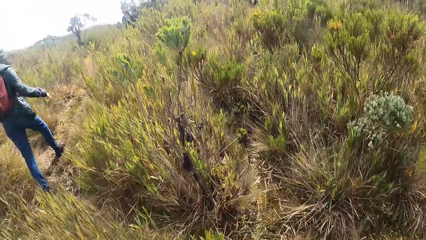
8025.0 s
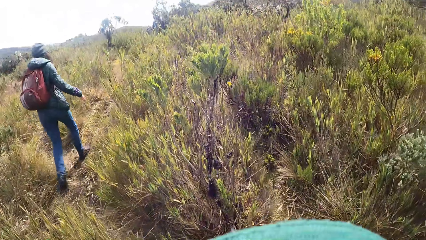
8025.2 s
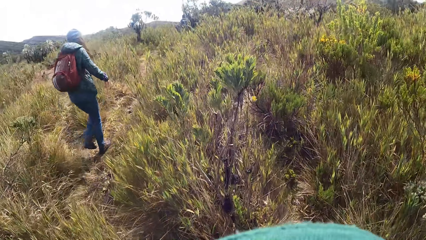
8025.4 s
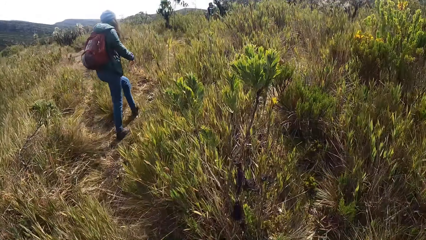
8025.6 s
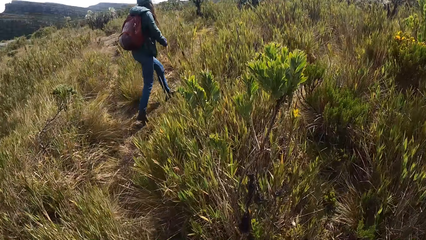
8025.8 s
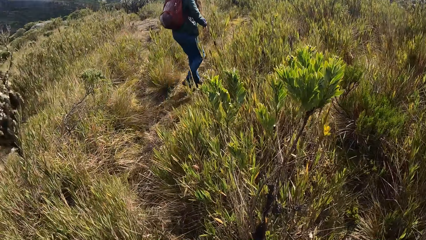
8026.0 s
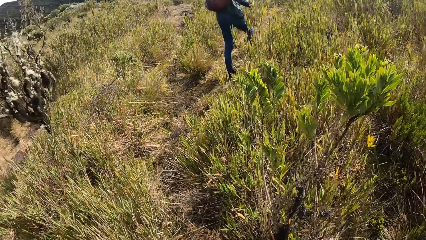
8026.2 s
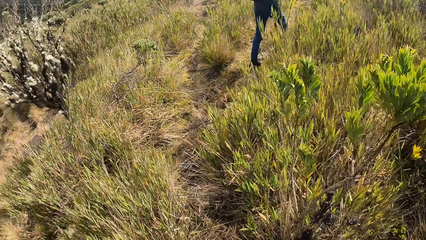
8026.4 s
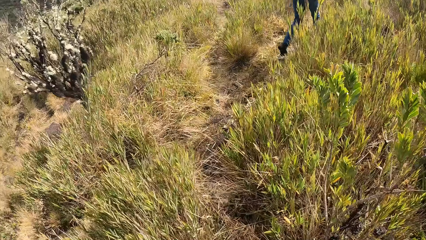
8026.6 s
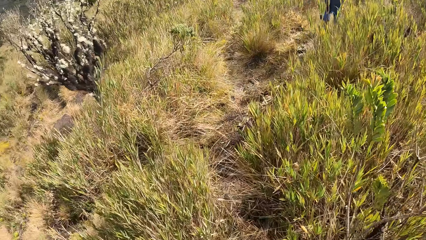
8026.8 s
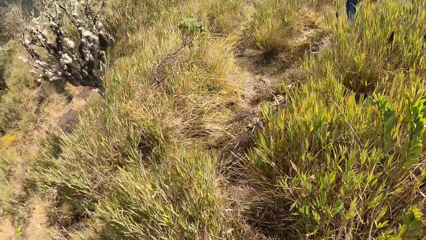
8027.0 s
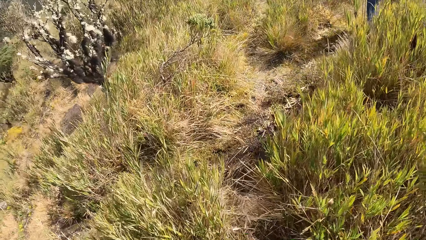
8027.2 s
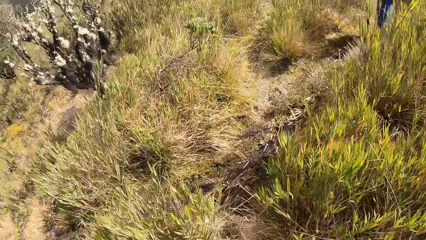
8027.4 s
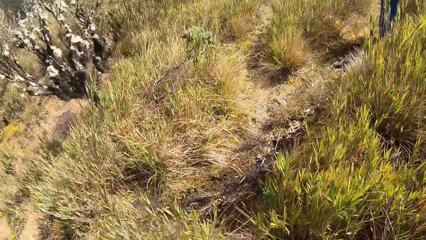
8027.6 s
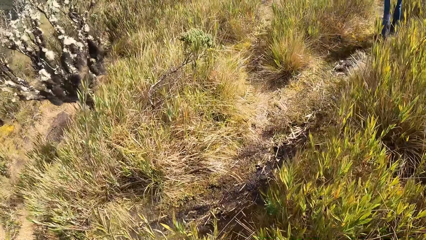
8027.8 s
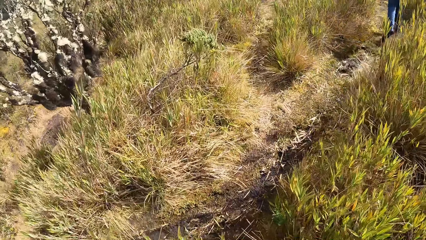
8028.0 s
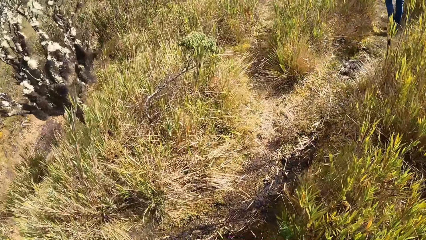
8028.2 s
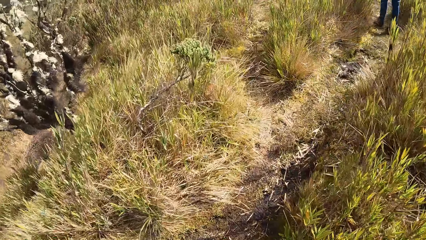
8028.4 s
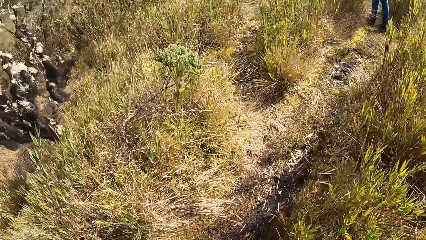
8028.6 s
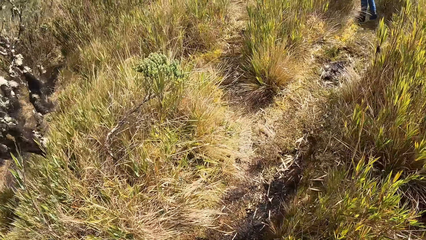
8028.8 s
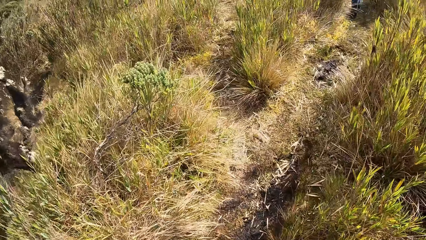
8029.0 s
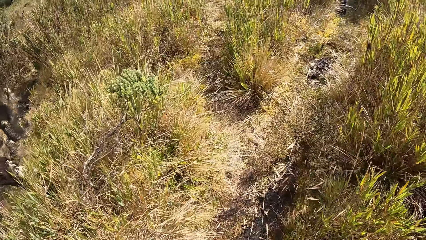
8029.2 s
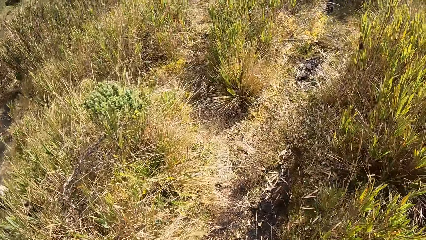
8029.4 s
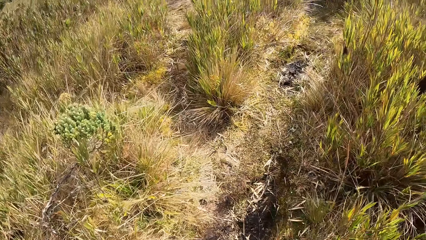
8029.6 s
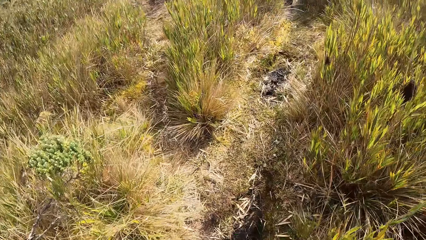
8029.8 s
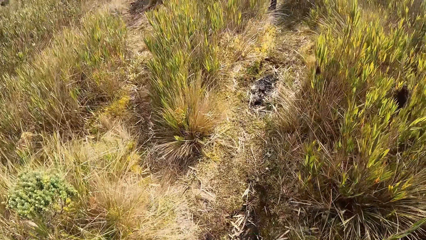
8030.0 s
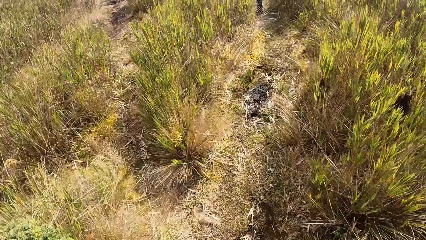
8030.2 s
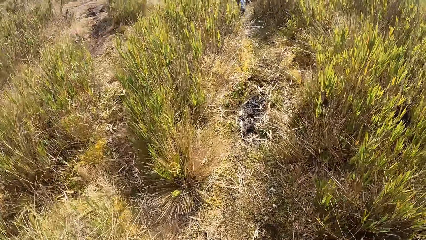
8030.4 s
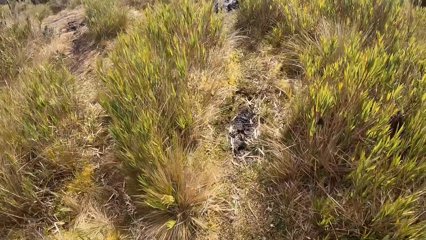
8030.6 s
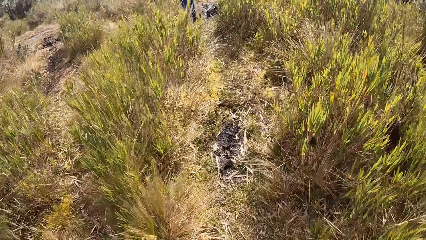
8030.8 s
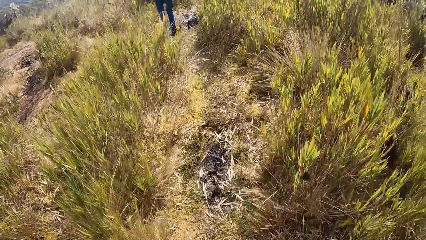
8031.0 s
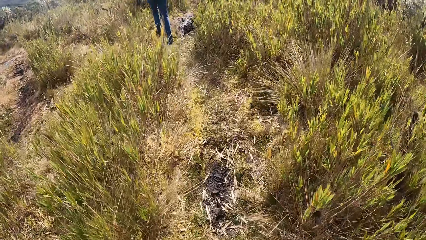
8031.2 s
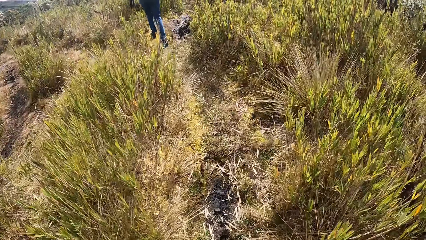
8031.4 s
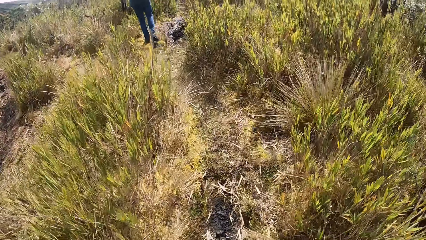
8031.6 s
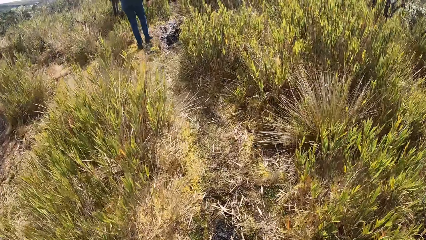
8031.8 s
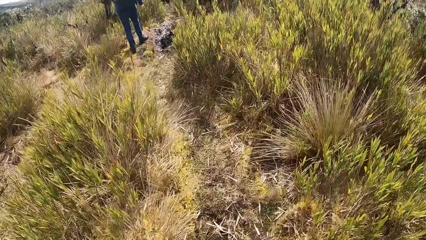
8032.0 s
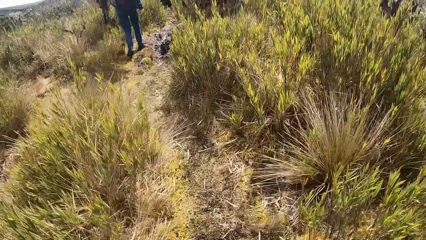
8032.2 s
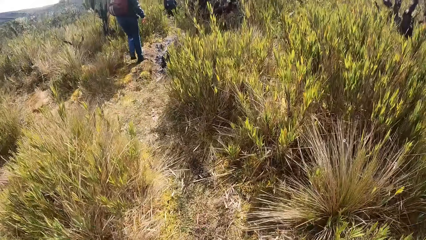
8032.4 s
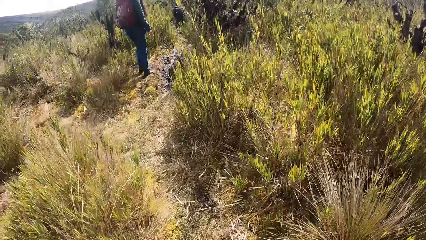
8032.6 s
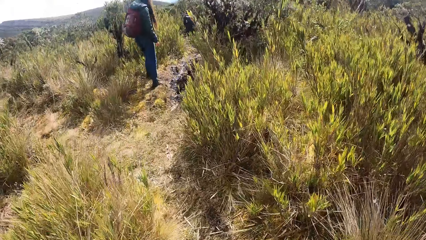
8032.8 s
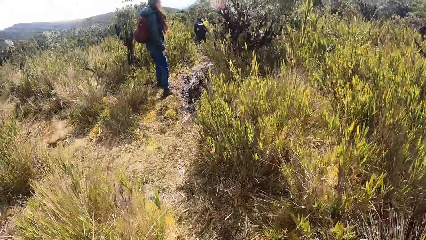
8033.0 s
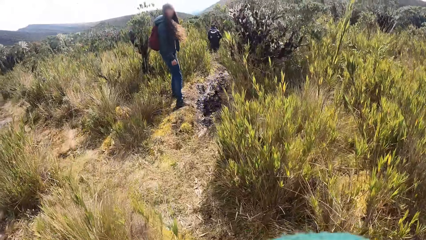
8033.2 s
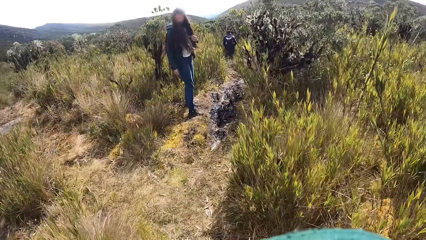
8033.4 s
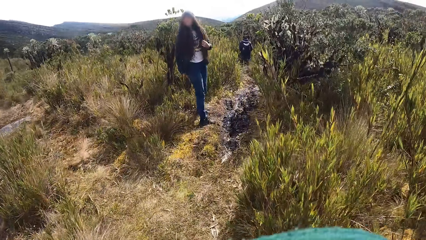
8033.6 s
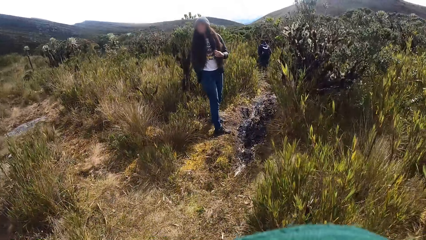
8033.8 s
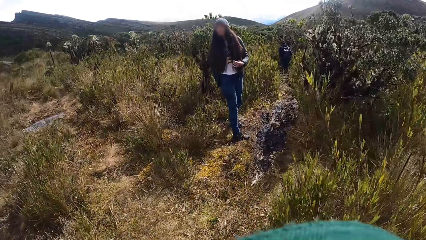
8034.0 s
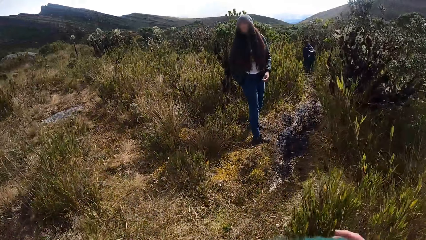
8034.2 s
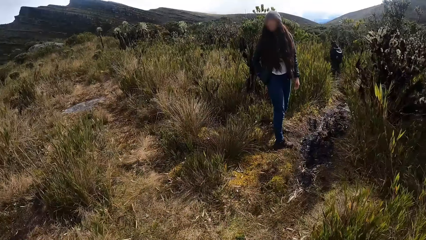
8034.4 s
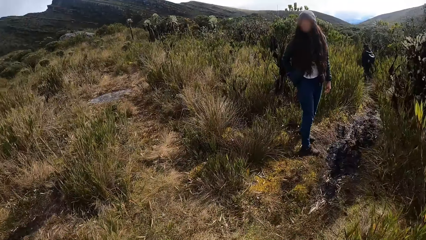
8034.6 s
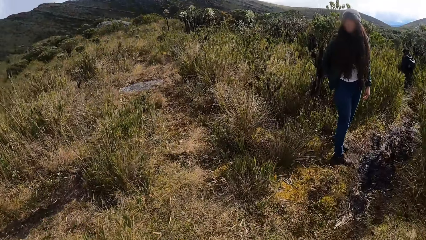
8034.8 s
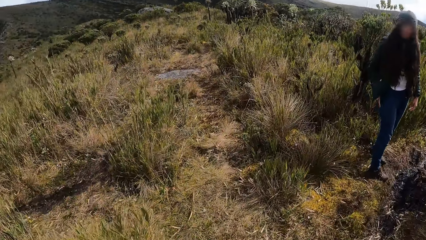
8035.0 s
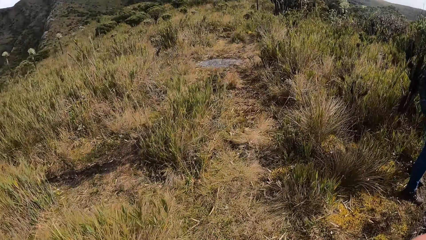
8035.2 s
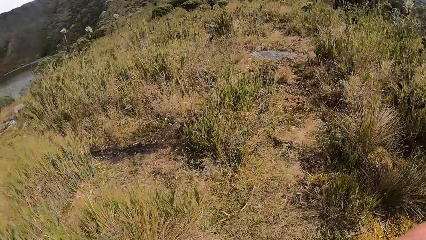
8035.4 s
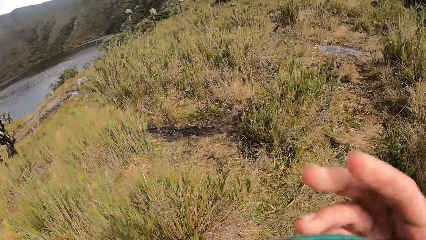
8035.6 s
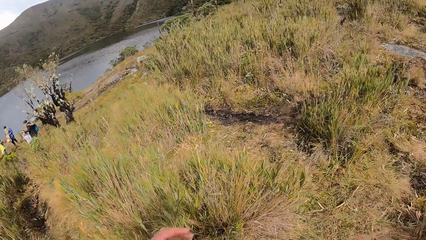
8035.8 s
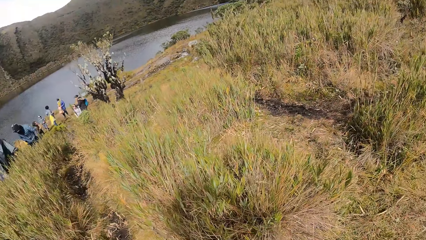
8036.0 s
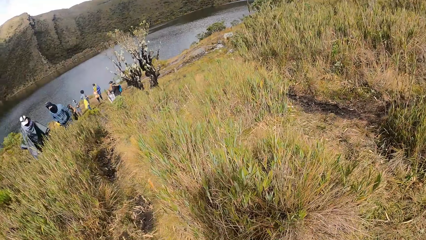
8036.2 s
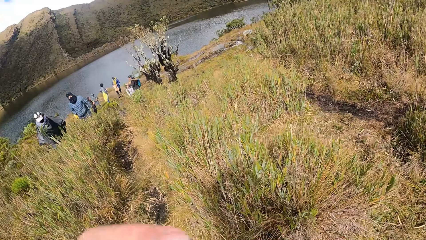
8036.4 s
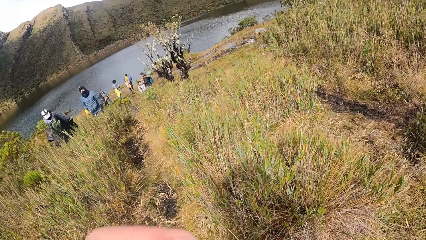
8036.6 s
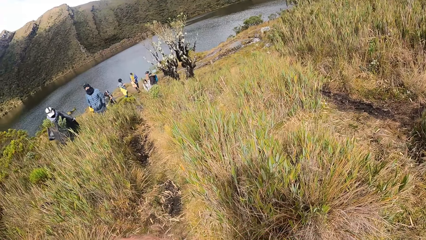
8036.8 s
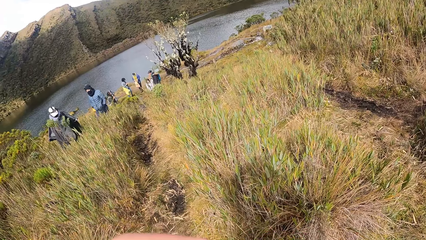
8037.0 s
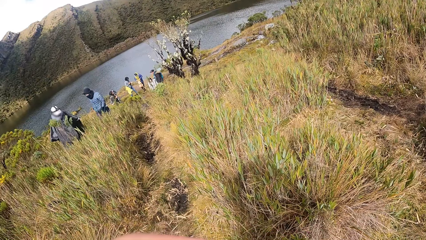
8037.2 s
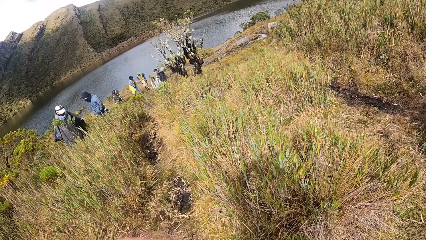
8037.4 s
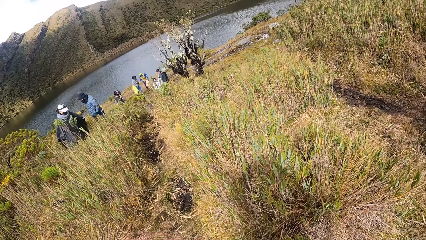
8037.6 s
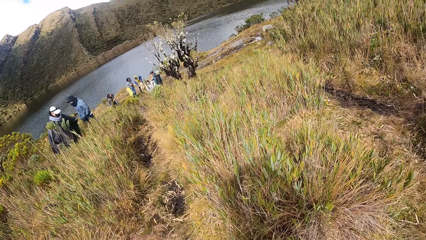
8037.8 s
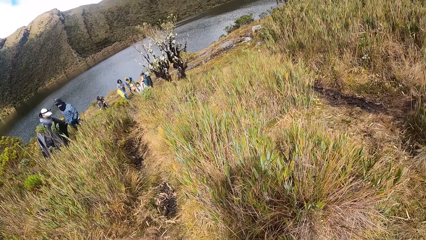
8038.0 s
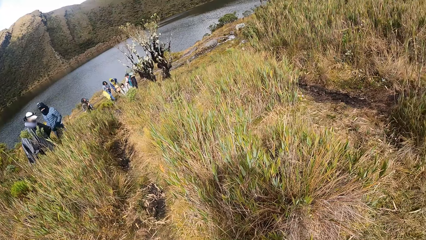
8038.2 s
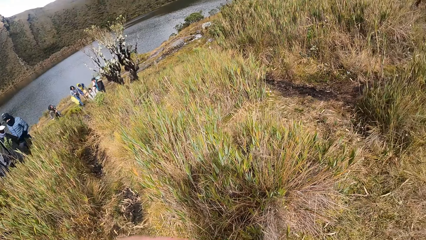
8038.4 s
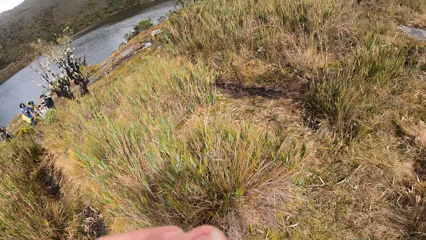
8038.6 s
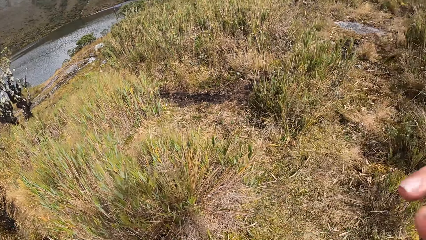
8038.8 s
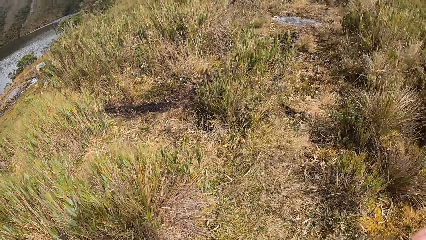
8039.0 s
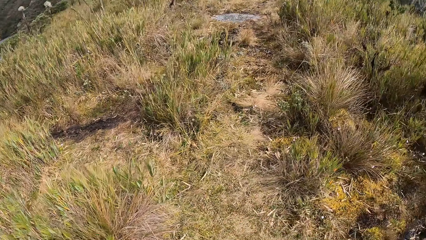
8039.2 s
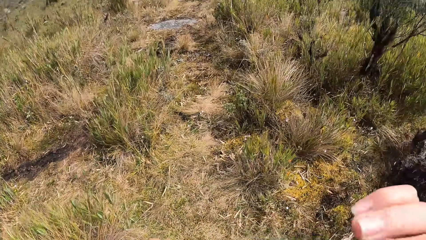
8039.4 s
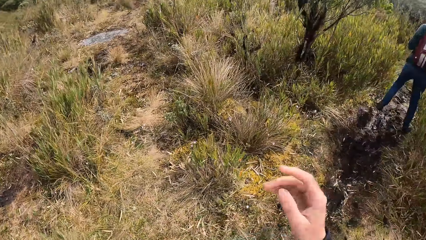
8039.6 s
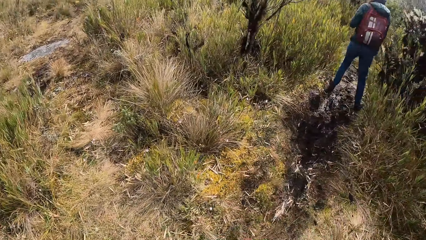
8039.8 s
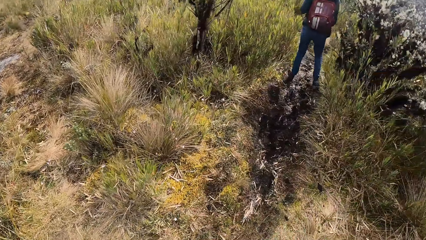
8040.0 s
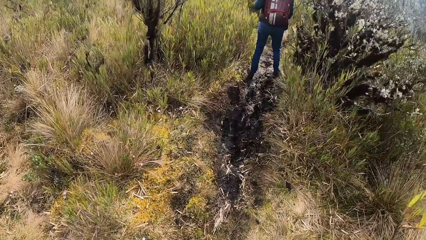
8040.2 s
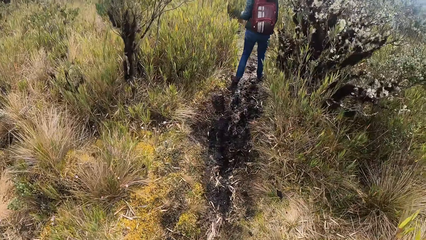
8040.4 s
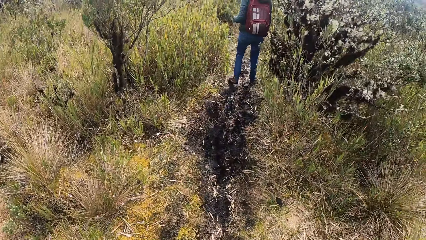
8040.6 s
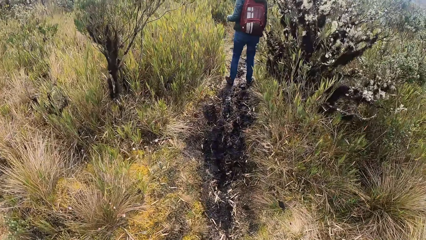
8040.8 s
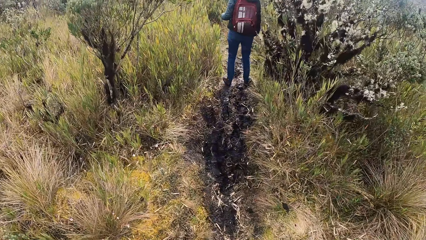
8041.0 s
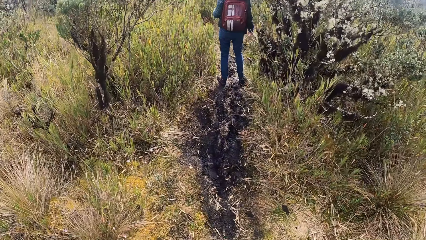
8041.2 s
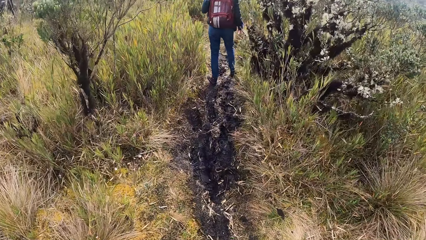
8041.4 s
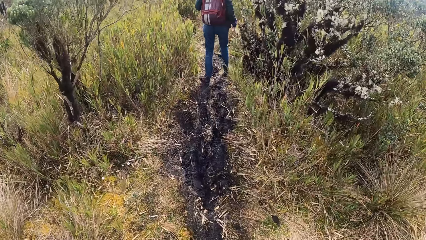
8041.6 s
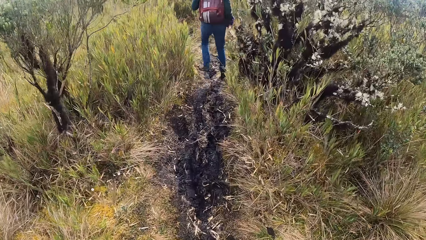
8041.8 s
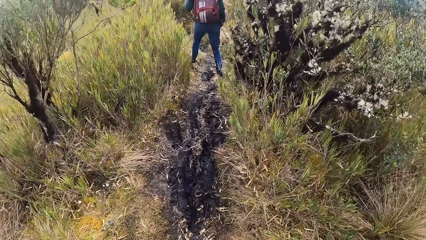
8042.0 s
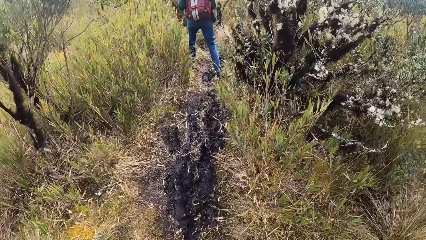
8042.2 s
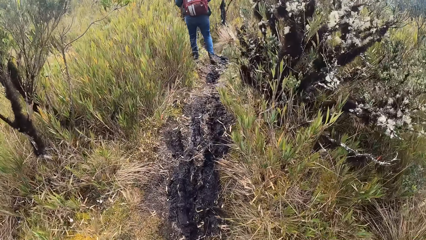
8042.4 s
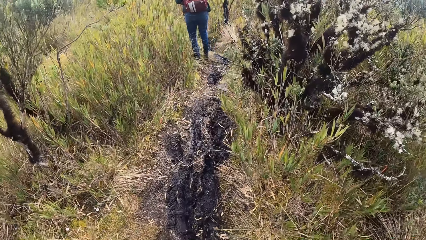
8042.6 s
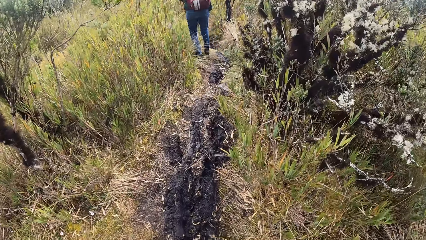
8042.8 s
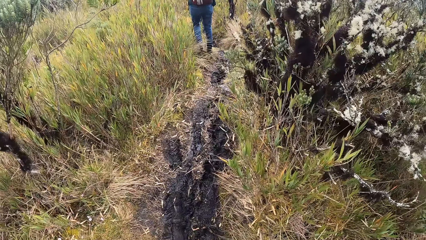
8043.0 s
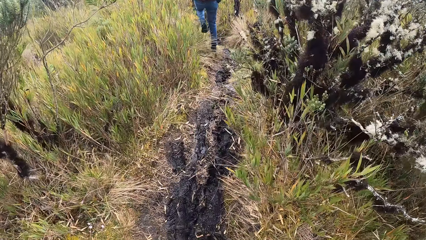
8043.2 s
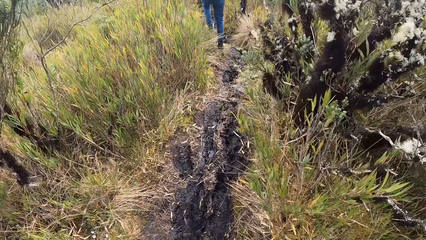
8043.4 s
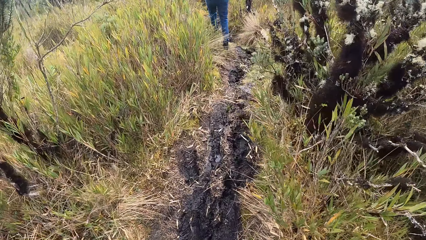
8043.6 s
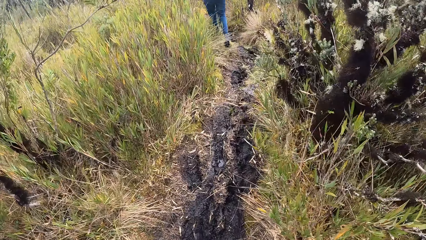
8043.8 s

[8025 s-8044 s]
The camera wearer looks at a woman. They move their hand. They walk through the vegetation.
